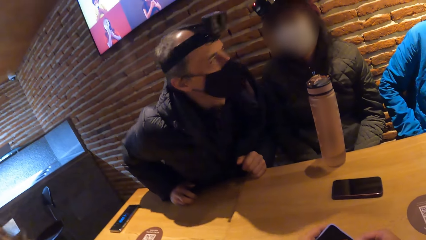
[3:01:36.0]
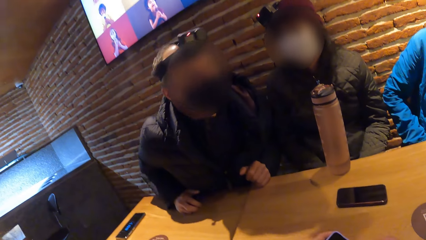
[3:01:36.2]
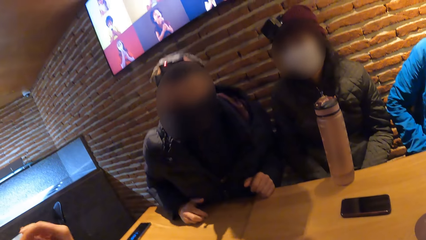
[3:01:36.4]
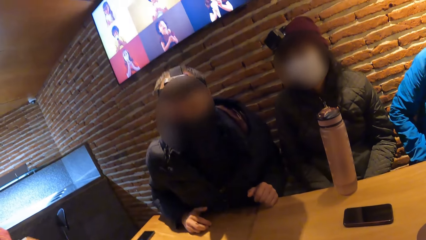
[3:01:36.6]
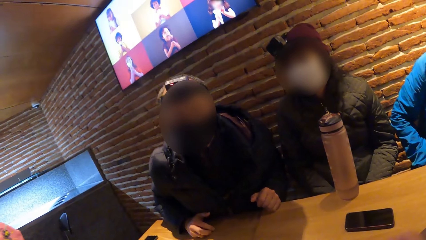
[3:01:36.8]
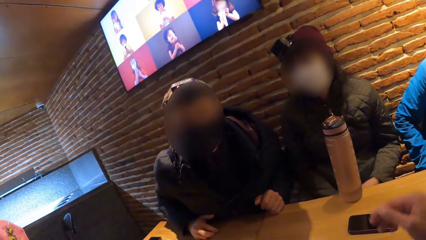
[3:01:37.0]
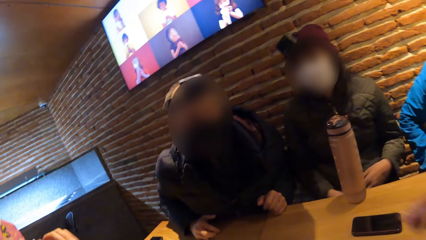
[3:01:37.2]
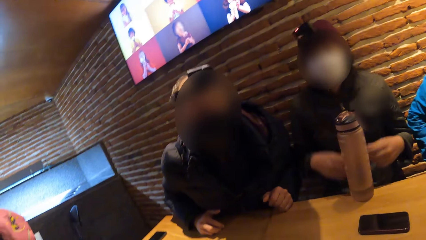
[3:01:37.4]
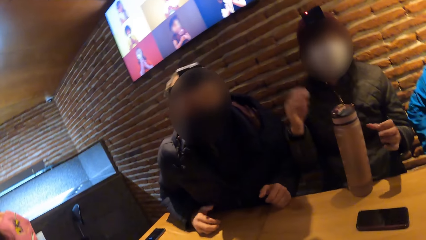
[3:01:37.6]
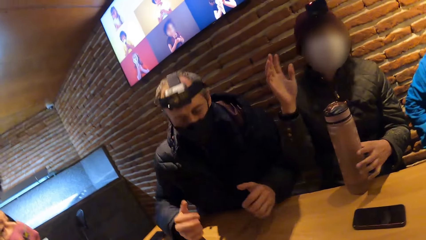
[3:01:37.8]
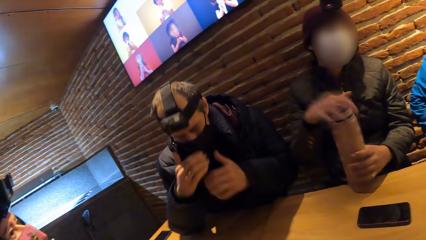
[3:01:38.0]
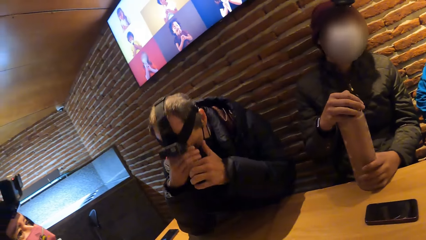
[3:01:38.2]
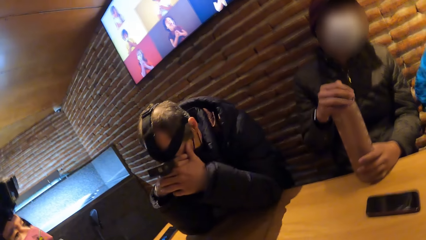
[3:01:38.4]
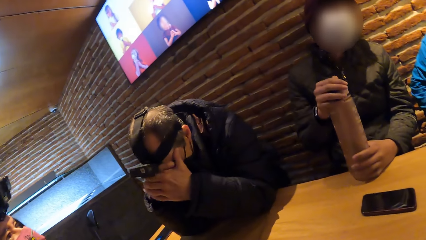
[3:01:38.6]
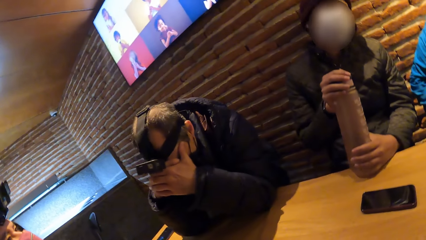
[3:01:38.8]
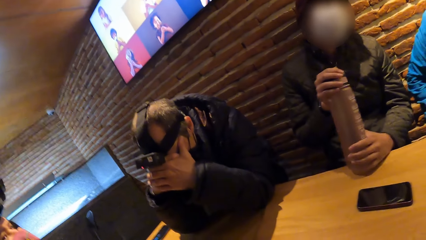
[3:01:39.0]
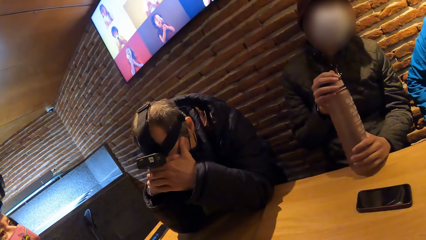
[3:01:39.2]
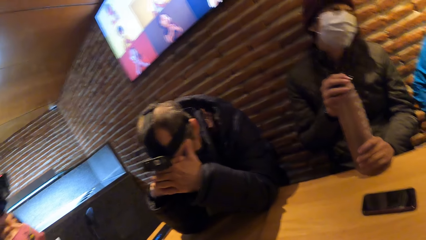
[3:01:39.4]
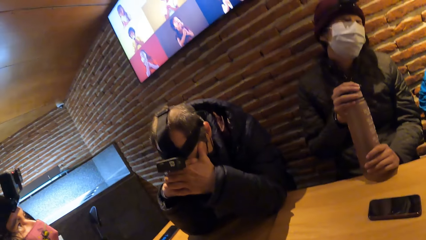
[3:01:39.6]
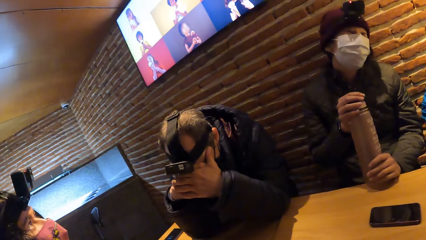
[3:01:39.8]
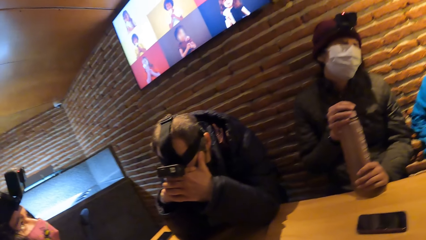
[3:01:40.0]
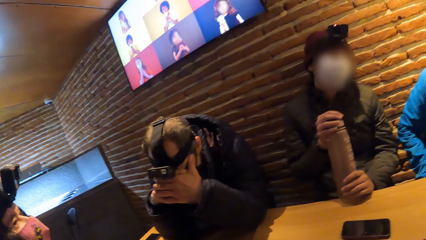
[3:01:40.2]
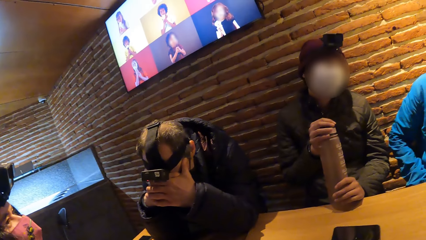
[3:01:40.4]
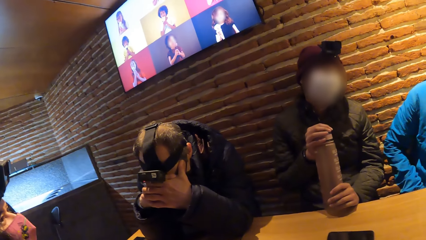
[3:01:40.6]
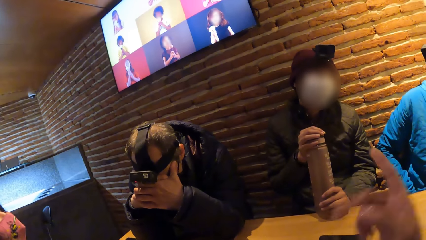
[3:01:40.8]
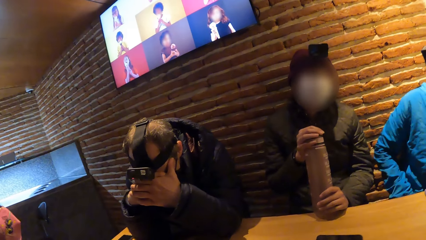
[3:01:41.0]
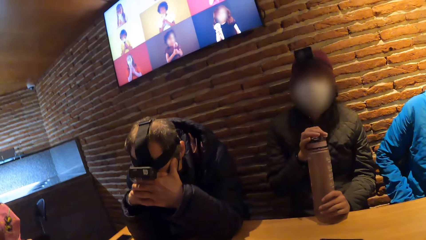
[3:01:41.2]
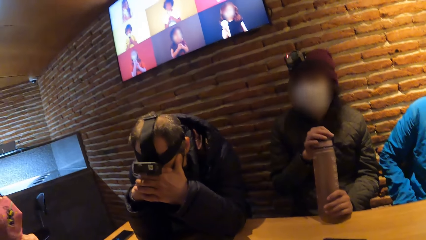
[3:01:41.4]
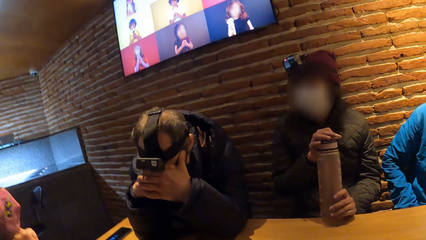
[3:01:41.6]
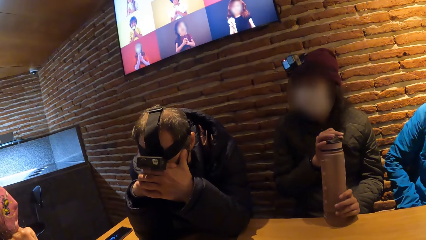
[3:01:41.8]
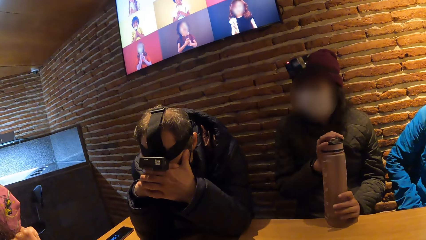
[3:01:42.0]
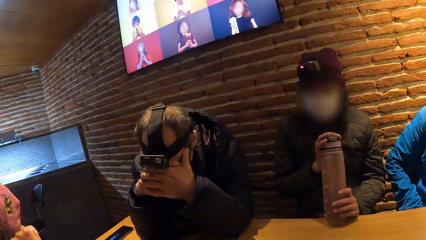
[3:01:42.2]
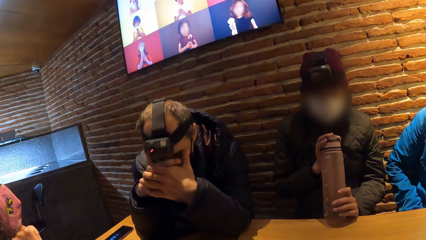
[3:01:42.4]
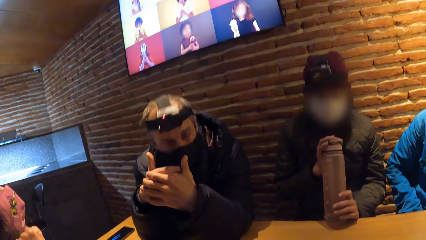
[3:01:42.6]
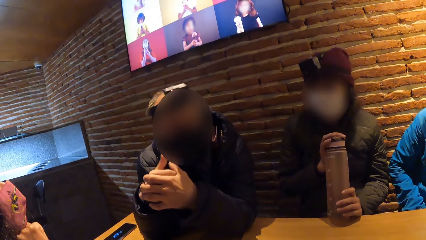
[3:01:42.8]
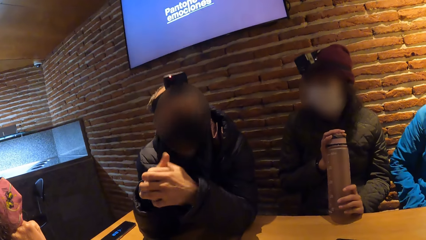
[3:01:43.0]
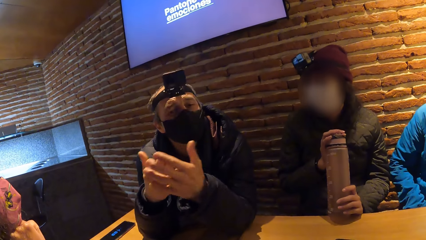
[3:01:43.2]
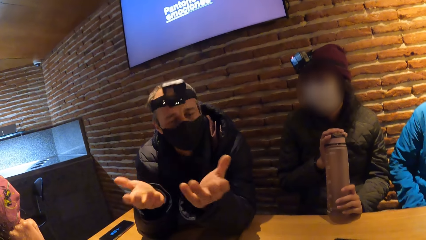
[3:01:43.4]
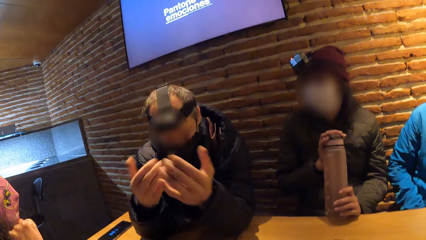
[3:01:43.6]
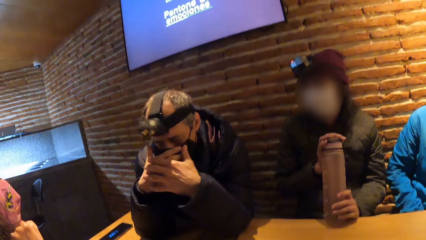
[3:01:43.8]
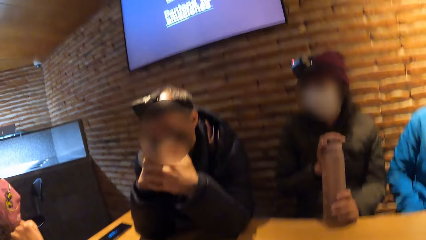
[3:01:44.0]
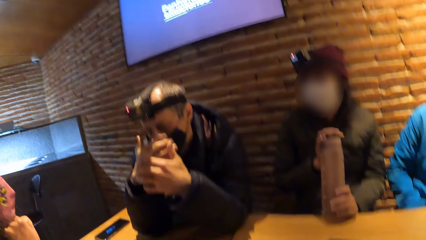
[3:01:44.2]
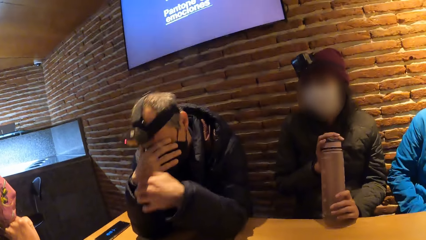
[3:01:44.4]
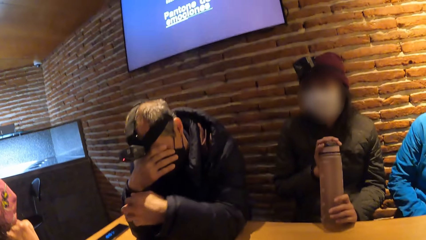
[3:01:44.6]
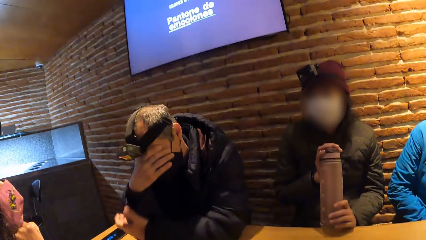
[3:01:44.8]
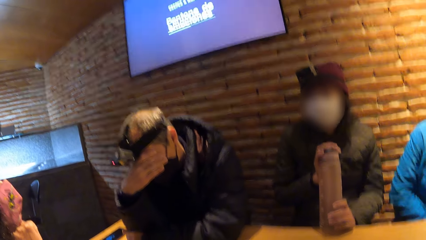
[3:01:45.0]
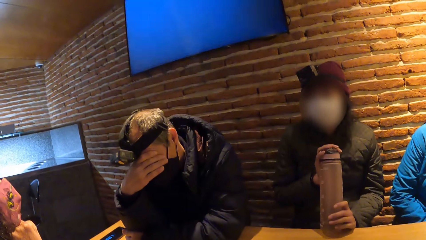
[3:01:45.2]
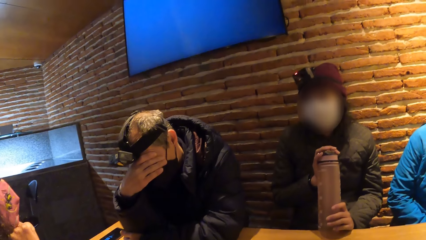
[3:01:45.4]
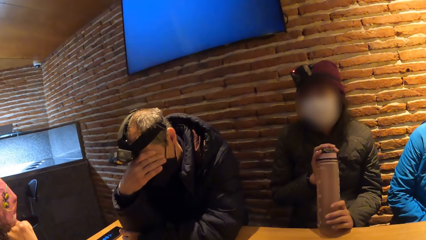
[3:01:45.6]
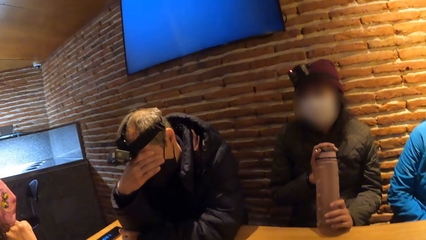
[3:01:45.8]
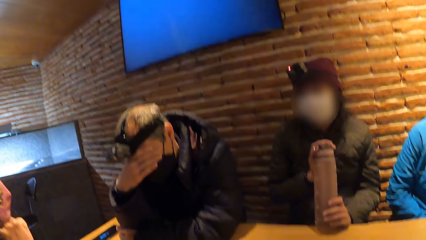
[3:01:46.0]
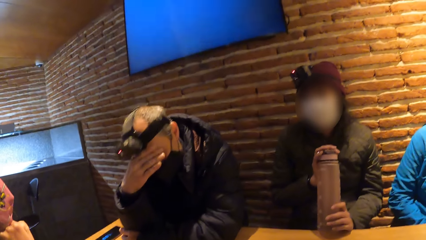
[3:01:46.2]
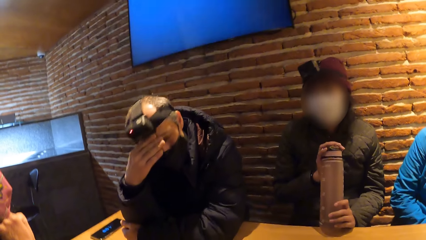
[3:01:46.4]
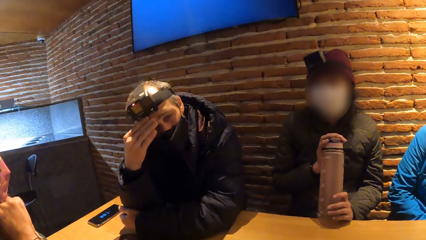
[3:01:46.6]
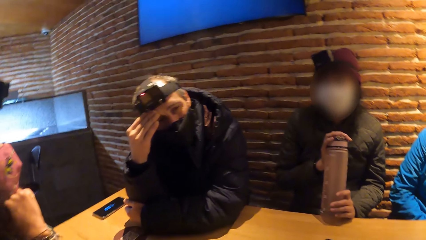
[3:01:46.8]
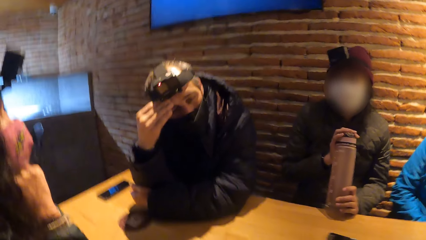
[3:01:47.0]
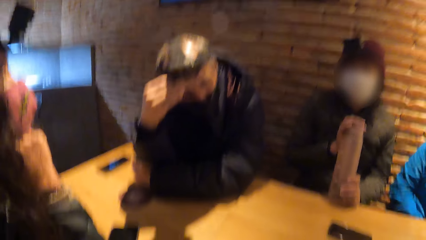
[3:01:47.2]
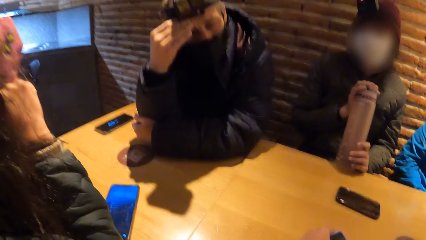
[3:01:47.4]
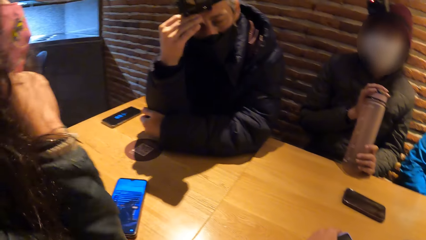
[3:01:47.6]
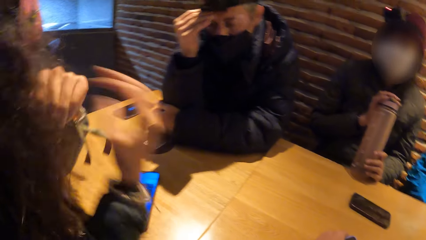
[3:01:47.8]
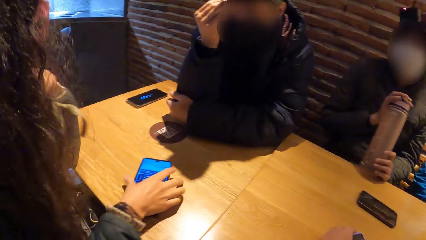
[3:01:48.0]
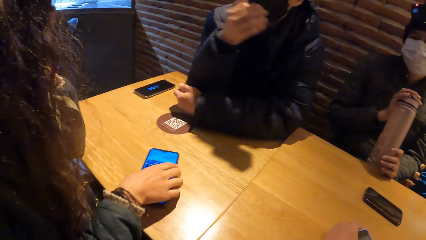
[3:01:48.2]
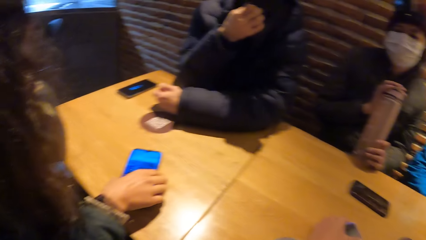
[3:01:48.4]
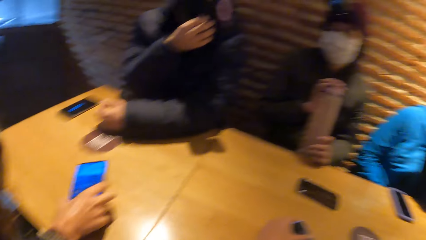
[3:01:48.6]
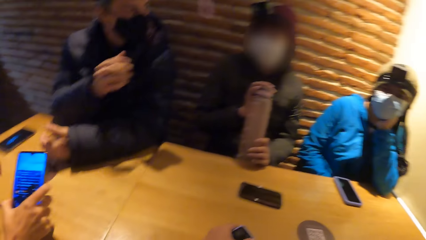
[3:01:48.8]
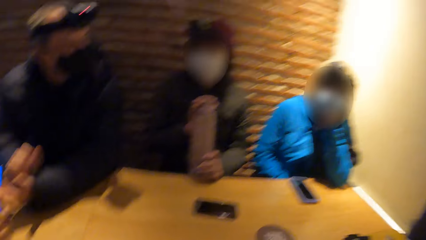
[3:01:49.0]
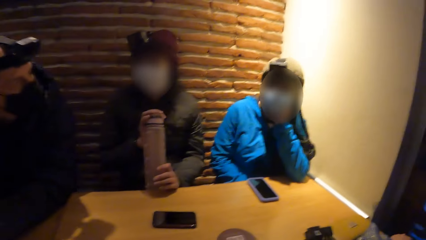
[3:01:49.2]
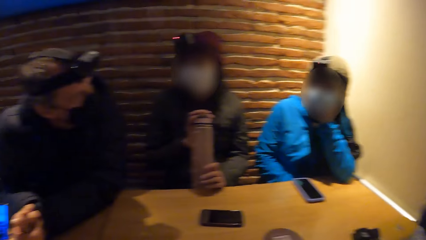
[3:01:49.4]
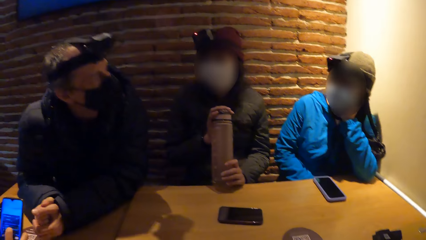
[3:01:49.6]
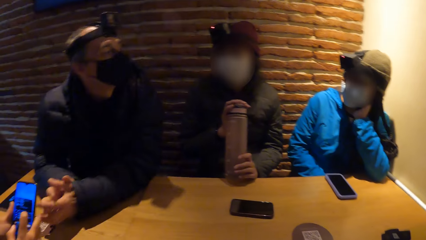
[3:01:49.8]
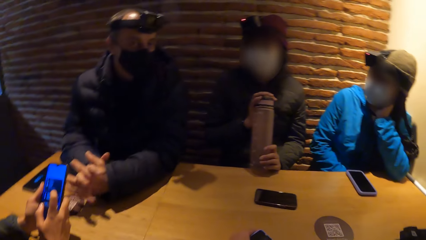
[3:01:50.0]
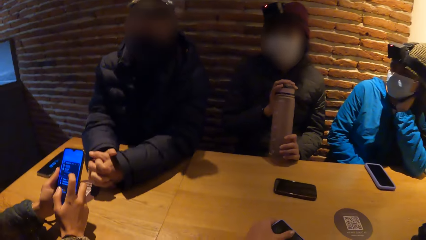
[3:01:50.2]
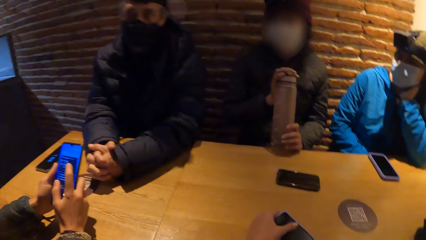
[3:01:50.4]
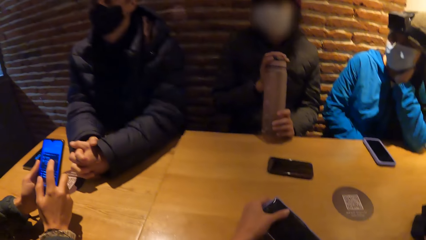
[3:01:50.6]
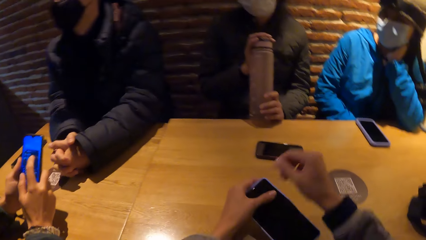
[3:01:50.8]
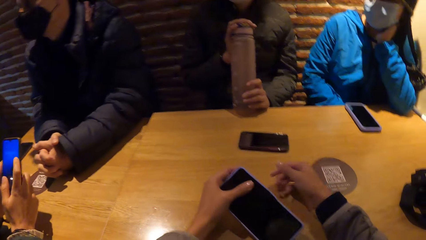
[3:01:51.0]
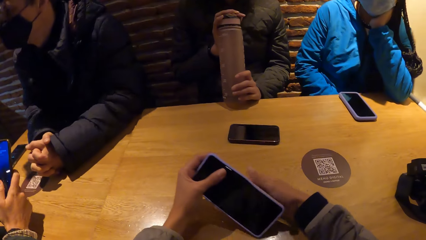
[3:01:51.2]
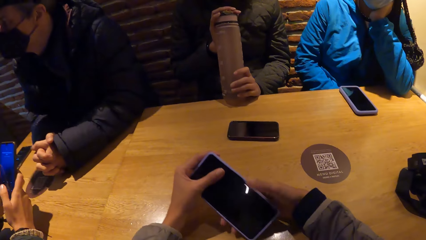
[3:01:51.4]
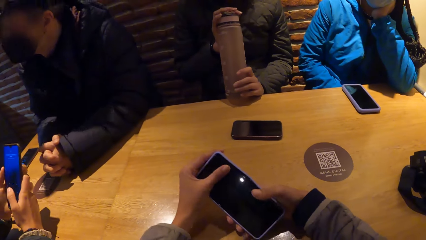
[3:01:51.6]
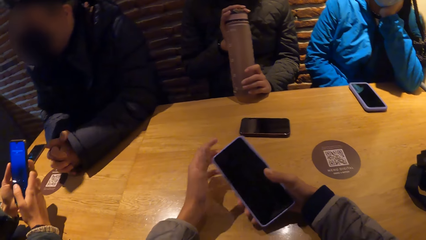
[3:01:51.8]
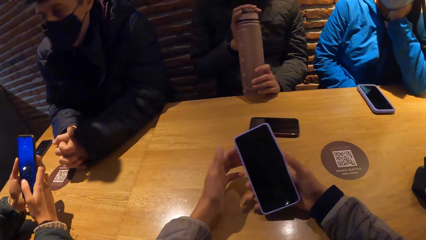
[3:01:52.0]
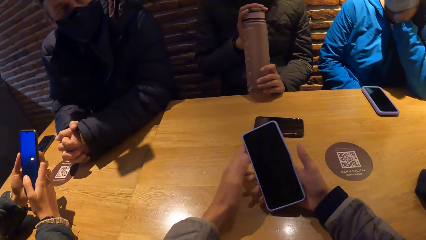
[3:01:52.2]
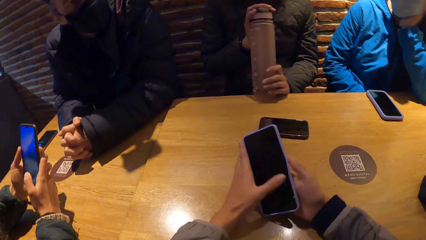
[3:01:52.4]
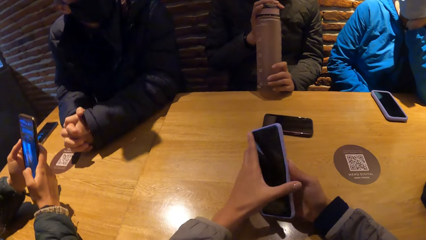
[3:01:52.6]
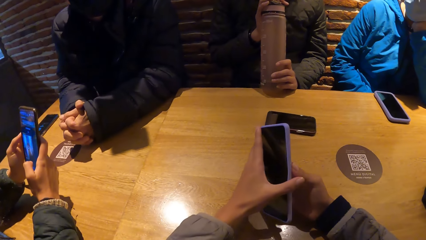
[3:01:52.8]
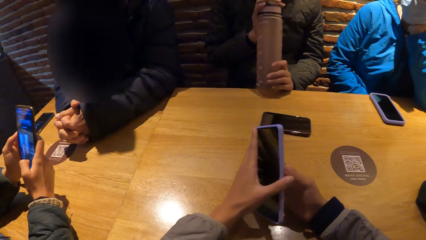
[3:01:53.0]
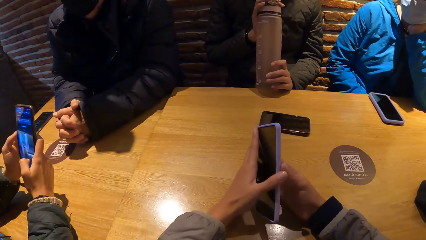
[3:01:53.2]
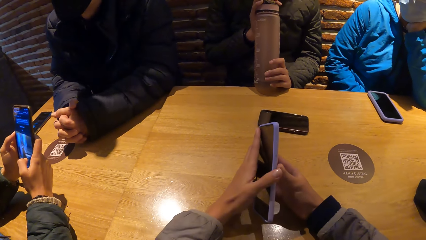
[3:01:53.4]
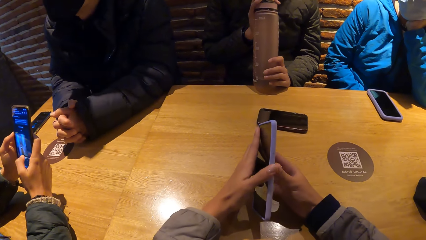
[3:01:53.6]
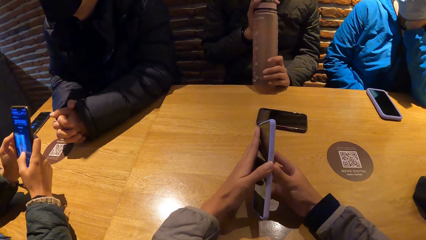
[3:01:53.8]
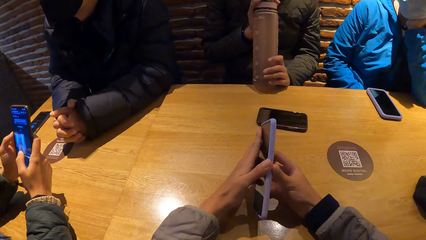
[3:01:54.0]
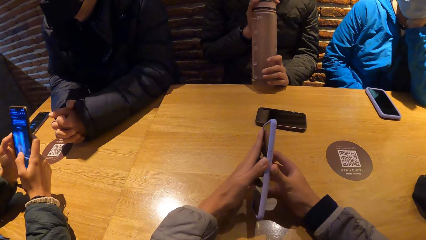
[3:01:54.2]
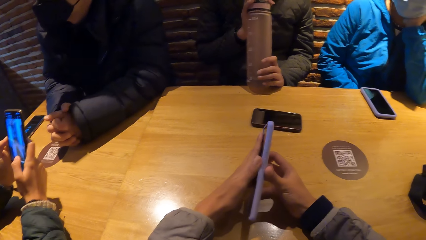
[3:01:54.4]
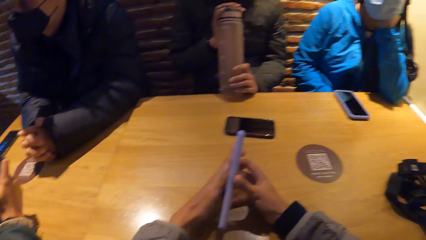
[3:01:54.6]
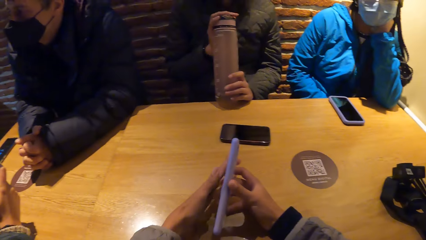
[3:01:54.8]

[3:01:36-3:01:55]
A person interacts with the camera wearer. A woman grabs a water bottle on the table with her left hand. The woman hits the water bottle with her right hand. A man rests his head on his hands. The man gesticulates with both hands. The man rests his head on his right hand. Another woman picks up the phone from the table with her right hand. The other woman operates the phone with both hands. The camera wearer holds the phone.
